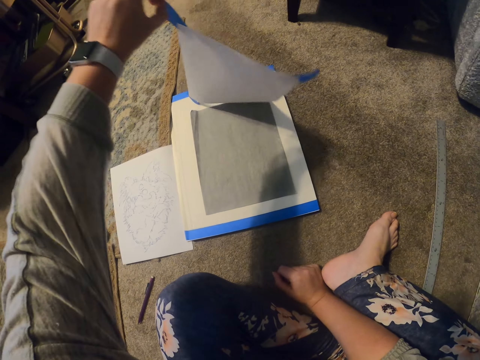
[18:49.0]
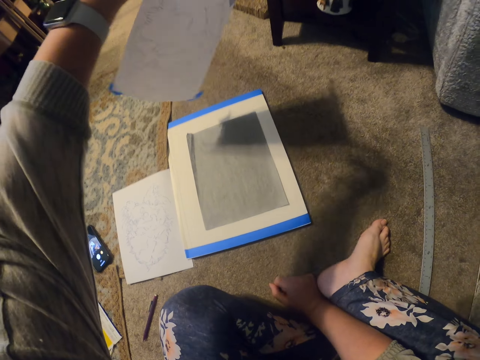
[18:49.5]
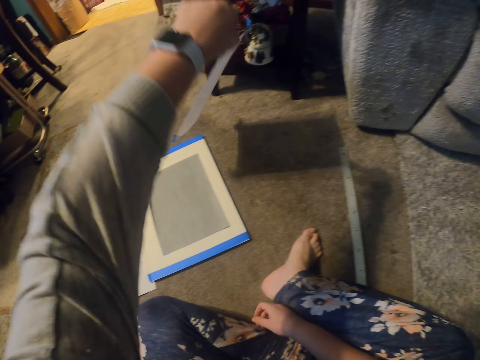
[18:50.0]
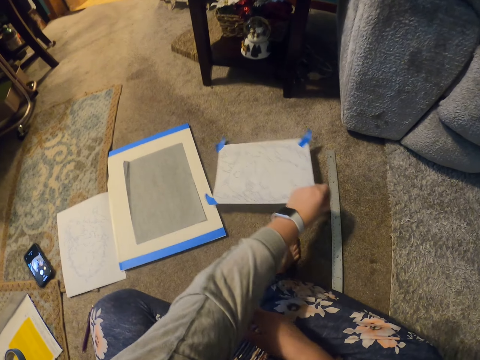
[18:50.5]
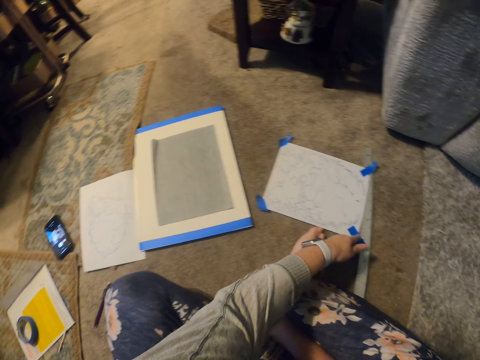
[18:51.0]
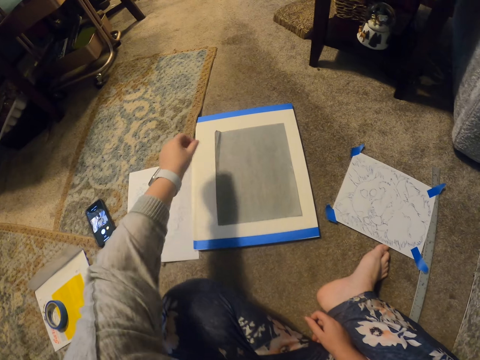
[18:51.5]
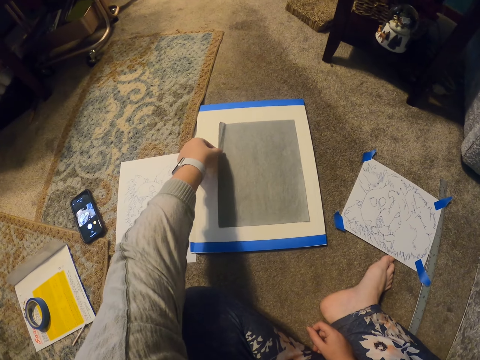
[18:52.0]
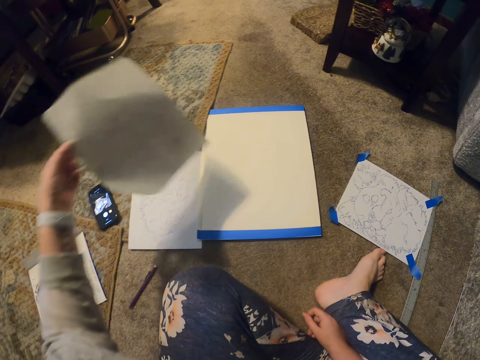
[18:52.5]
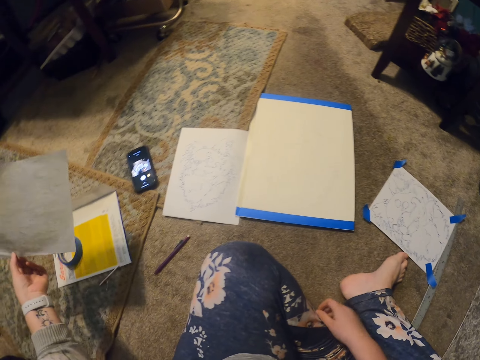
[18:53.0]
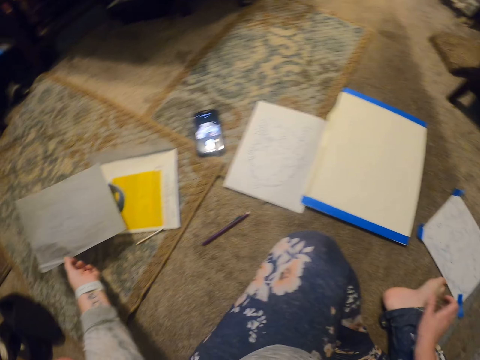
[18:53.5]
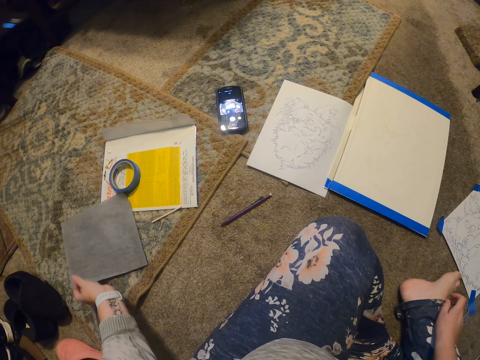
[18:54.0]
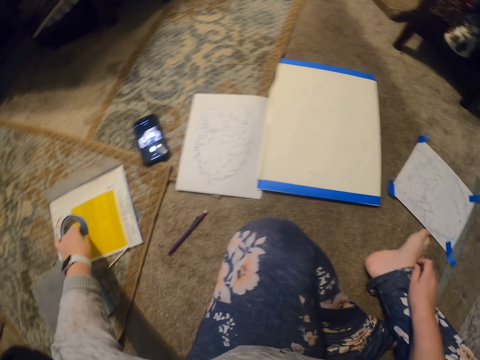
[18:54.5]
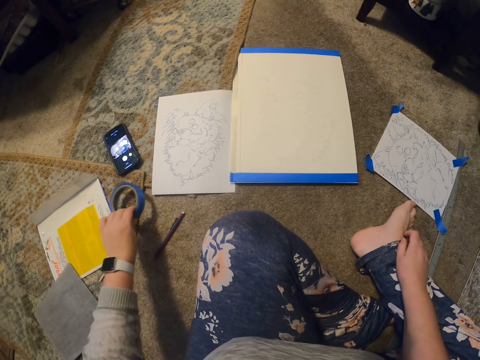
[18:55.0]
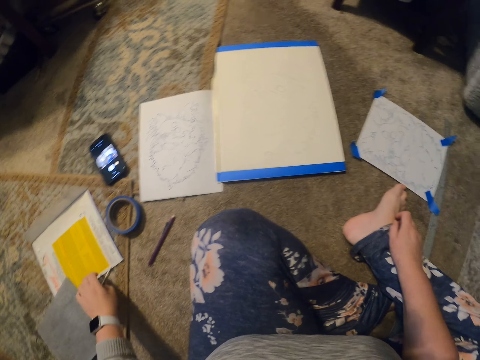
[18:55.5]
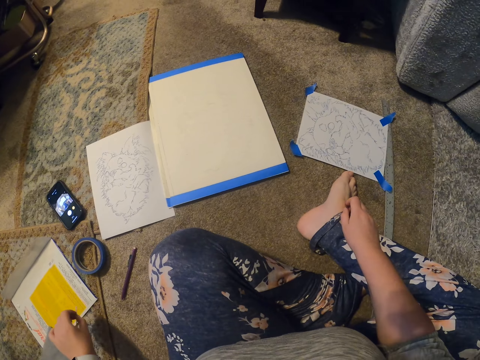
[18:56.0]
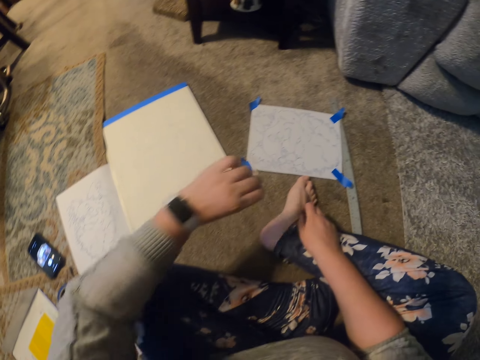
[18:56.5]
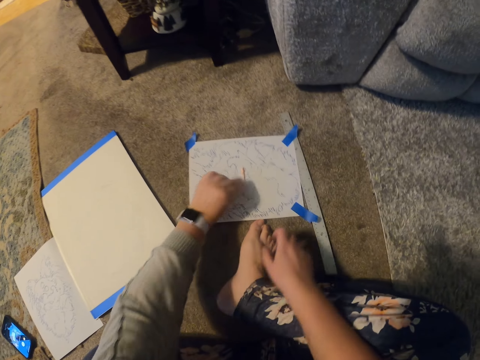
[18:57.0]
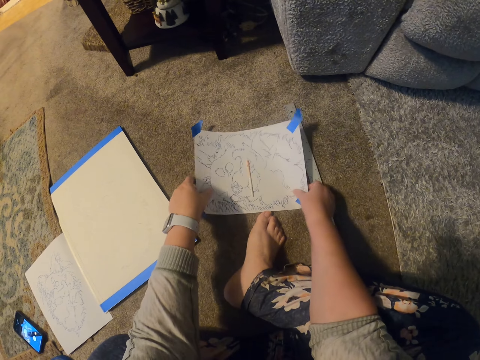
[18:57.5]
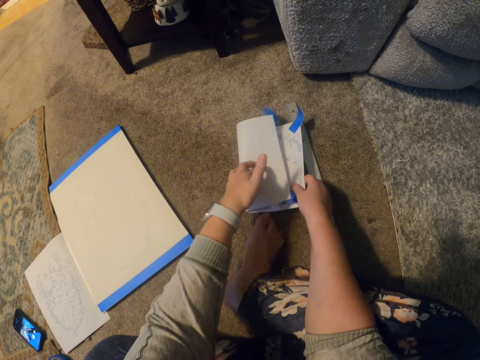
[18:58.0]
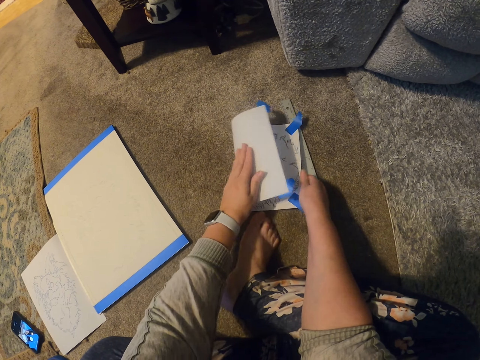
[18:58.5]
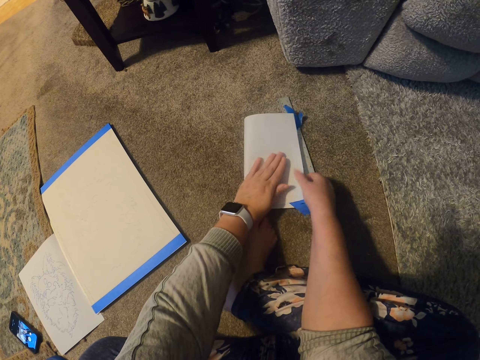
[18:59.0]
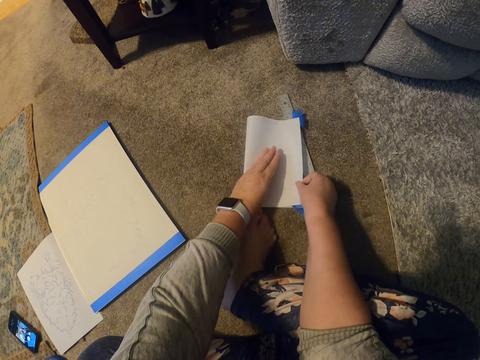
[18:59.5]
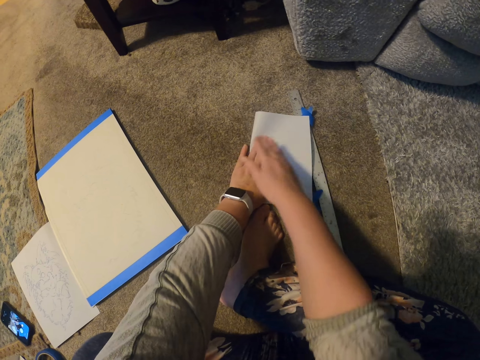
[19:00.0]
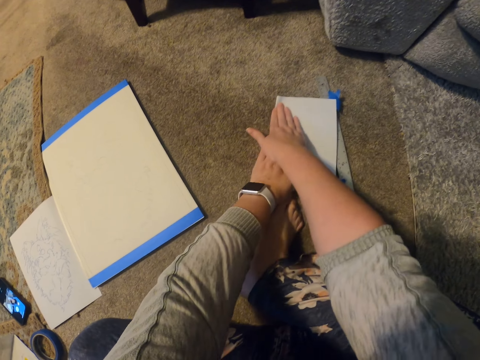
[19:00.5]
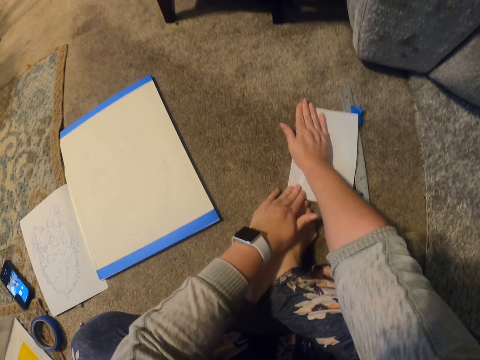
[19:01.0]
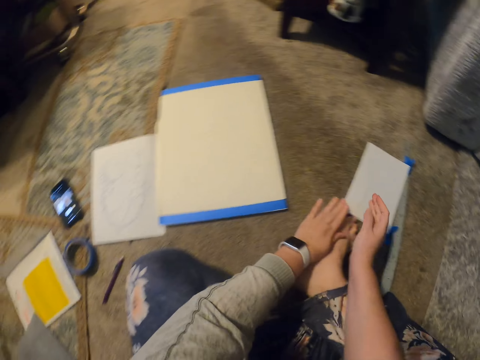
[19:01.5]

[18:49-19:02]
The camera wearer puts the paper on the floor. They pick up a paper. They put the paper on the floor. They pick up a sellotape and put the sellotape on the floor. They pick up a toothpick. They put the toothpick on the paper. They fold up the paper.

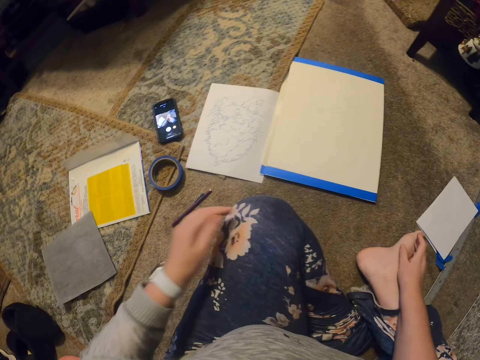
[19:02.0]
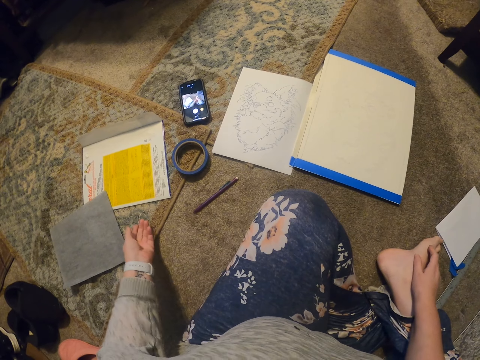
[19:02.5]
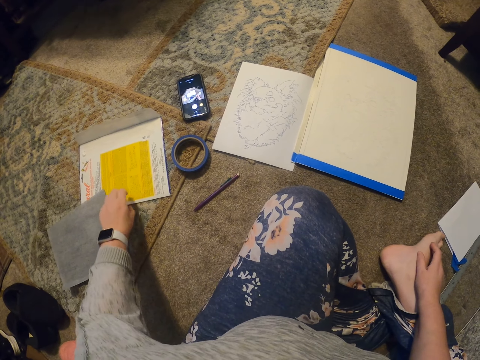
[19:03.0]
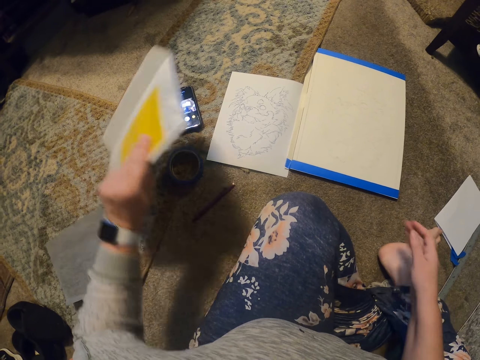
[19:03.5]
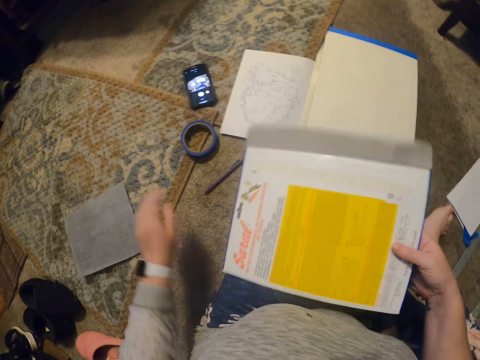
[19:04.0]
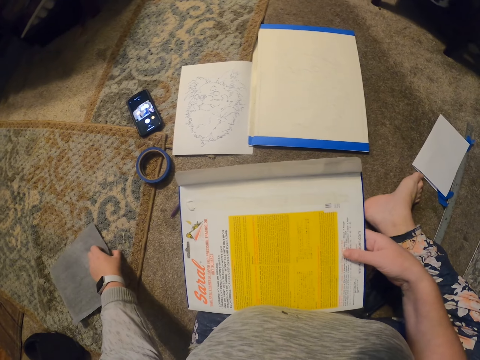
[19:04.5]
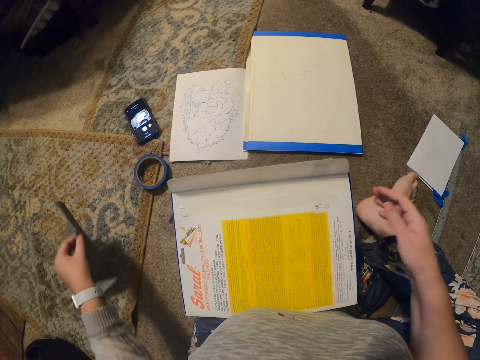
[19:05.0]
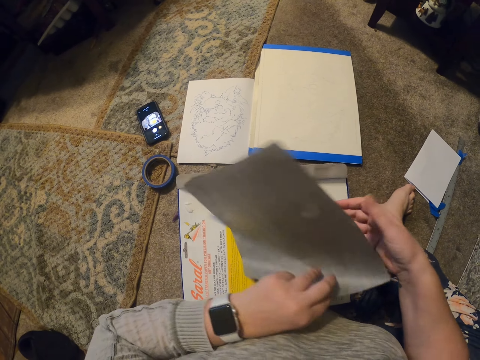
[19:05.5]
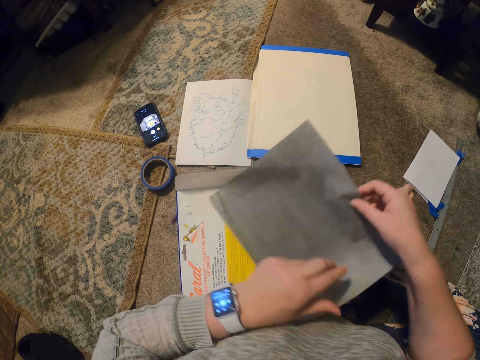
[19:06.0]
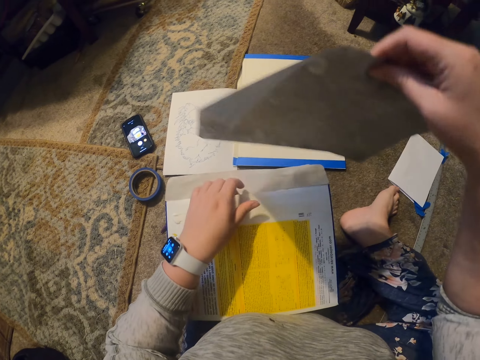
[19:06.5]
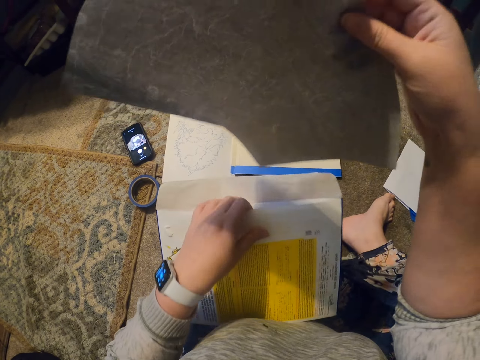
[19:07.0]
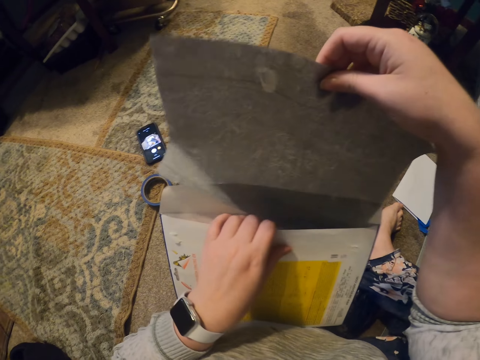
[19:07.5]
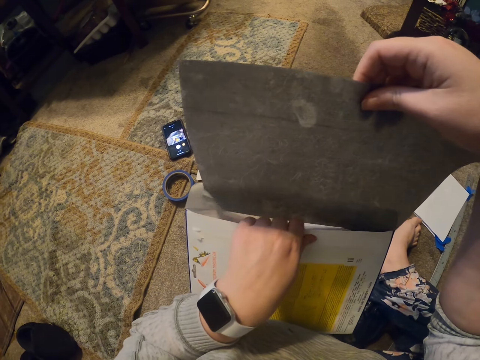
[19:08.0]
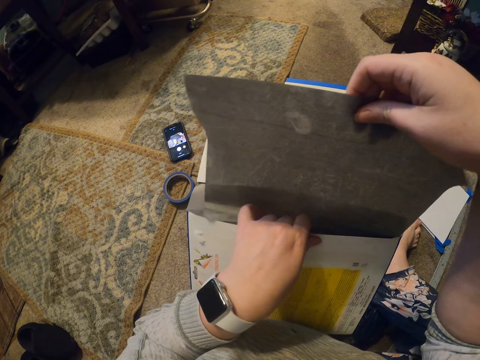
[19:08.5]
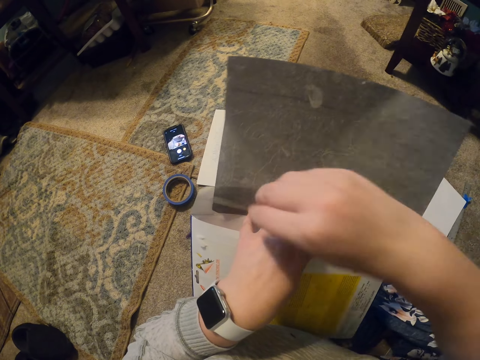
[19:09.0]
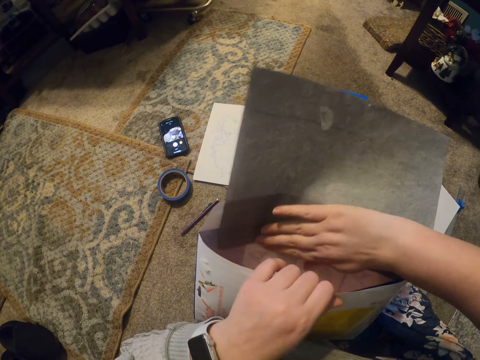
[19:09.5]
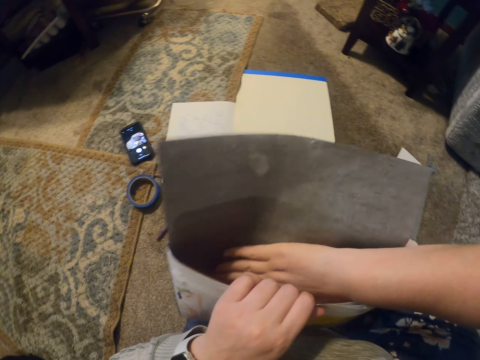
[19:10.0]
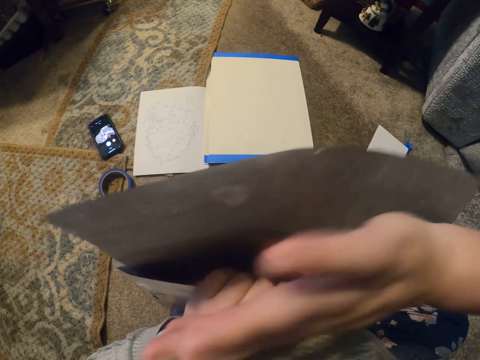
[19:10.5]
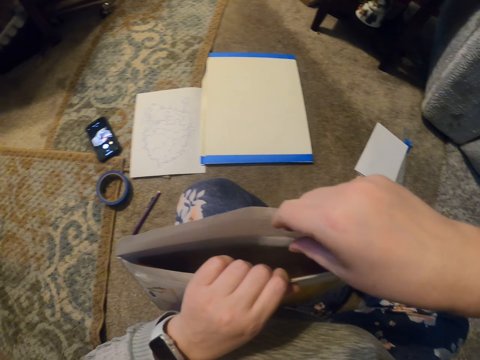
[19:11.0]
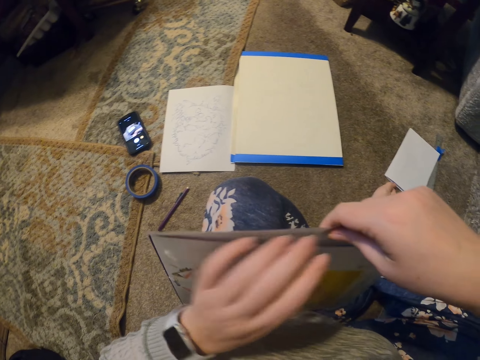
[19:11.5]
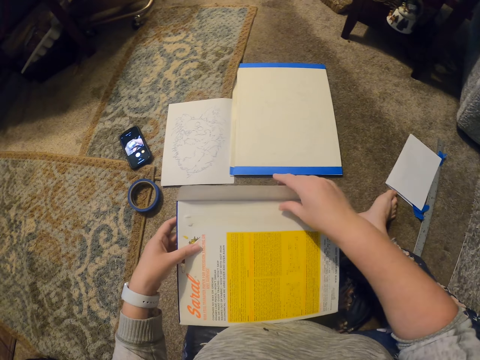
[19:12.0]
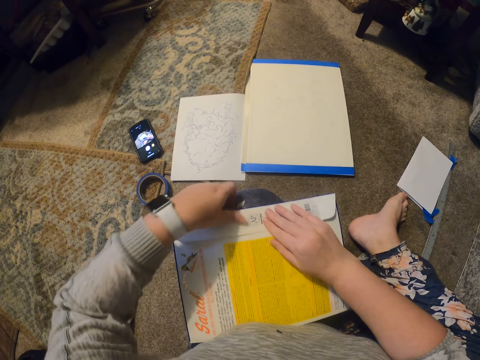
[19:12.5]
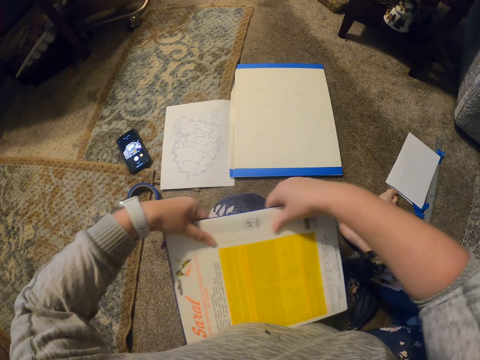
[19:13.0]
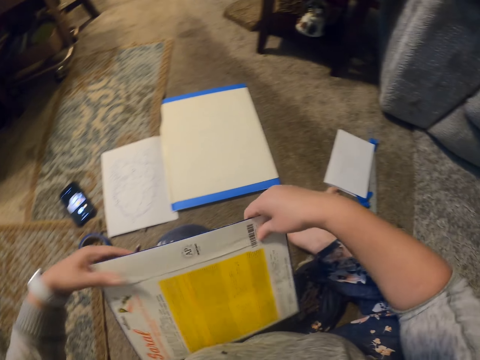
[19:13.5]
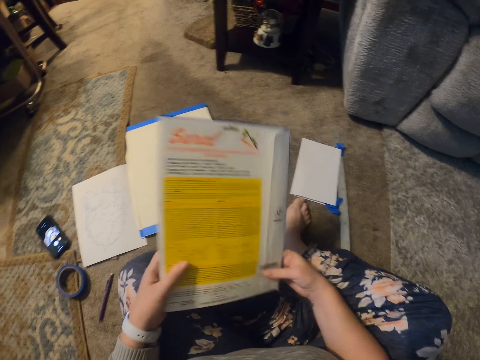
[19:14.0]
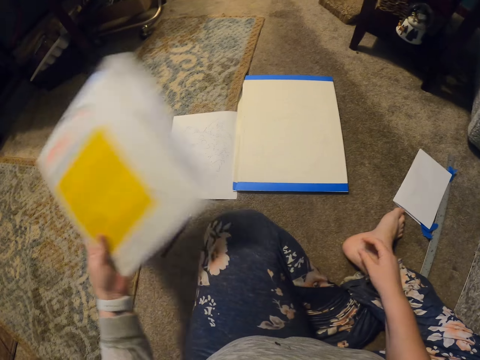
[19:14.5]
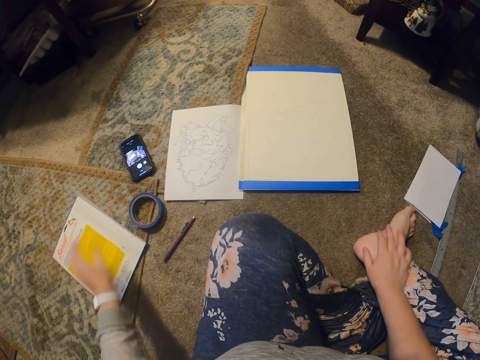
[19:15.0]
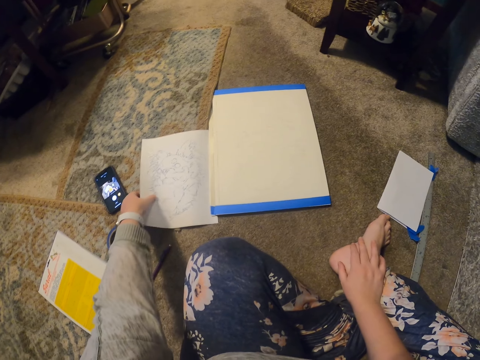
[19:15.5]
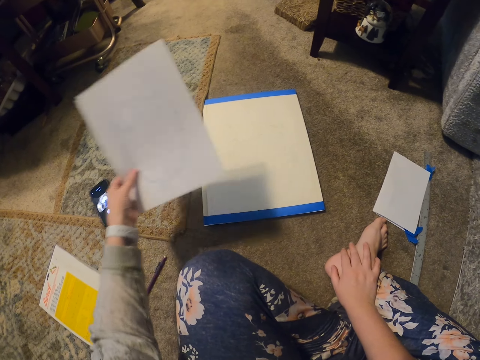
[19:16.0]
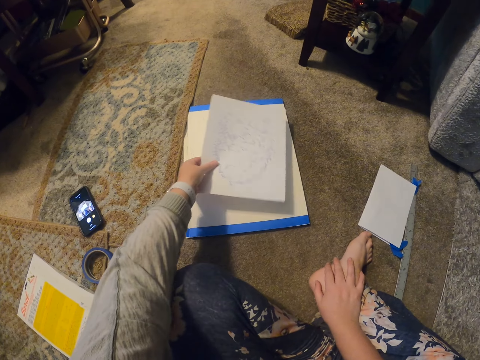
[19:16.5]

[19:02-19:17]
The camera wearer picks up a paper. They pick up an envelope. They pick up a paper again and again, and place the paper in the envelope. They seal the envelope. They fold the envelope. They put the envelope down. They place down the paper. They pick up a paper.
